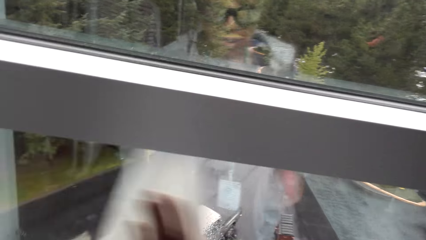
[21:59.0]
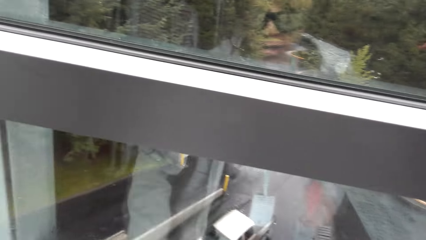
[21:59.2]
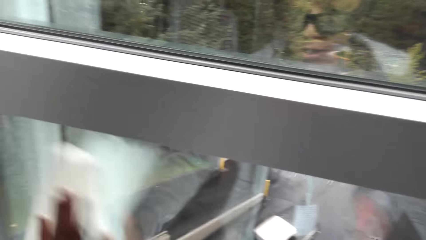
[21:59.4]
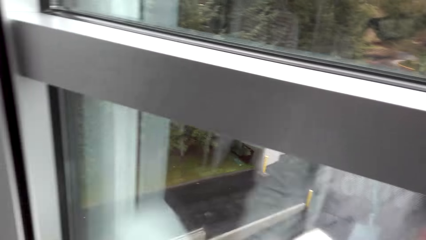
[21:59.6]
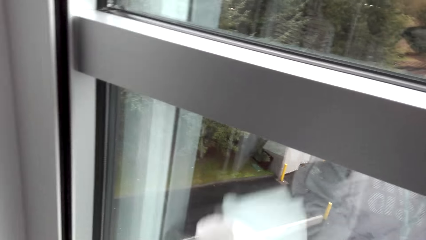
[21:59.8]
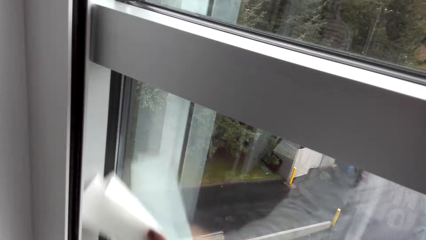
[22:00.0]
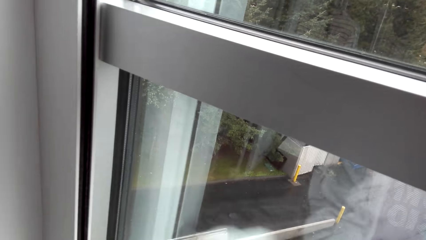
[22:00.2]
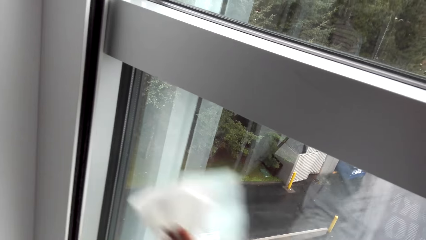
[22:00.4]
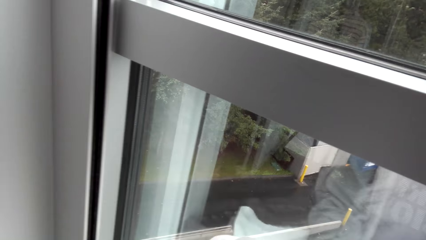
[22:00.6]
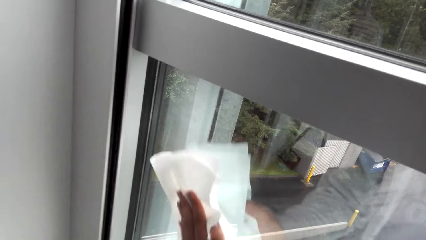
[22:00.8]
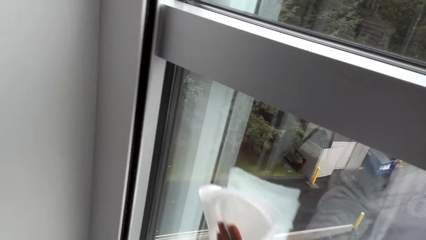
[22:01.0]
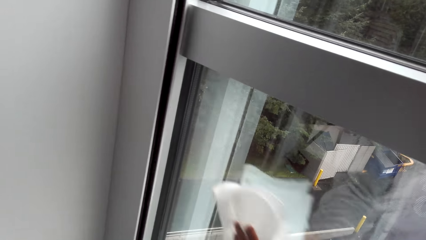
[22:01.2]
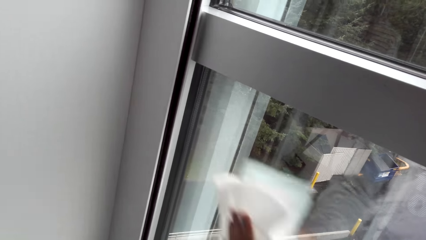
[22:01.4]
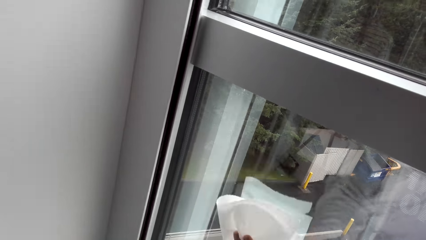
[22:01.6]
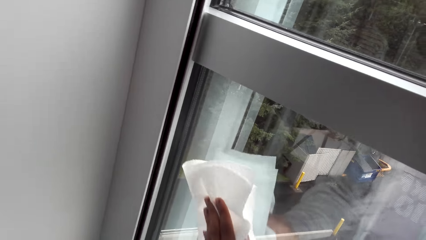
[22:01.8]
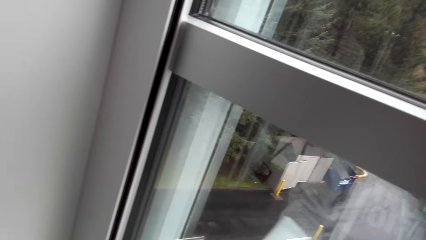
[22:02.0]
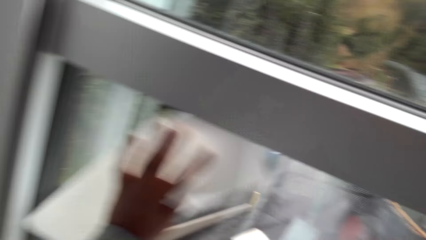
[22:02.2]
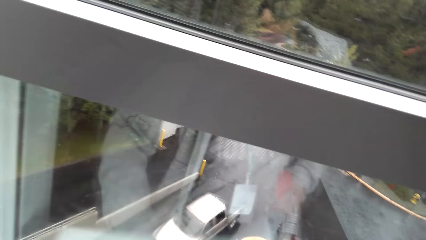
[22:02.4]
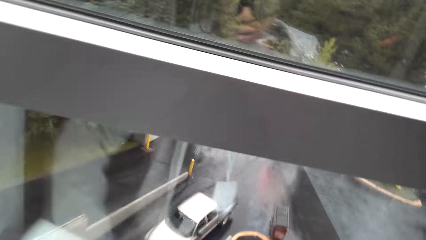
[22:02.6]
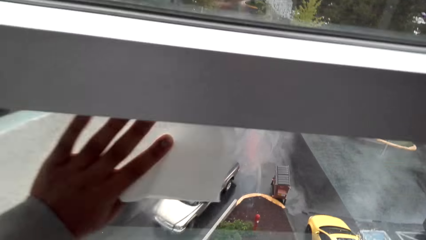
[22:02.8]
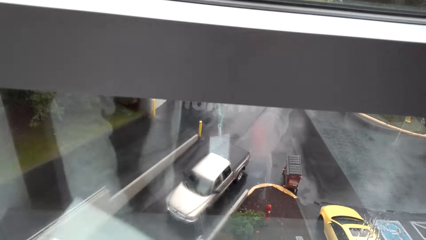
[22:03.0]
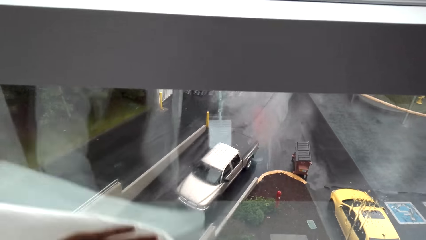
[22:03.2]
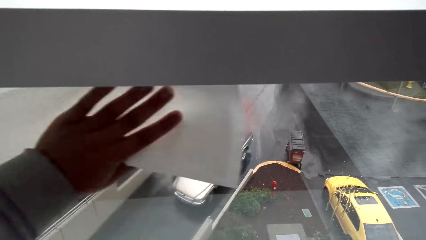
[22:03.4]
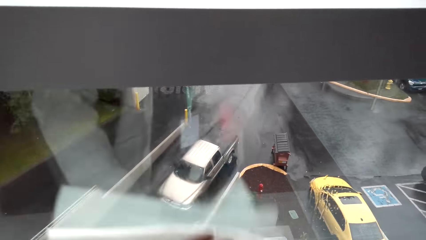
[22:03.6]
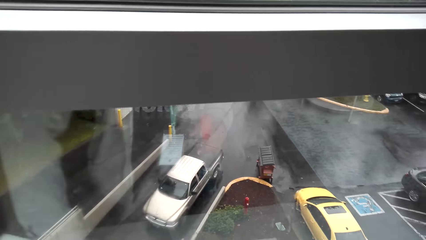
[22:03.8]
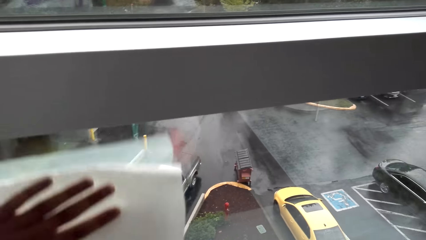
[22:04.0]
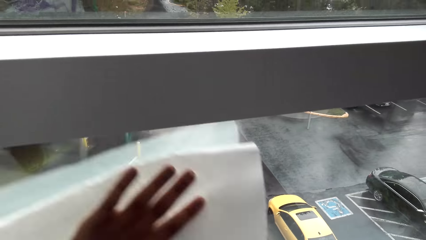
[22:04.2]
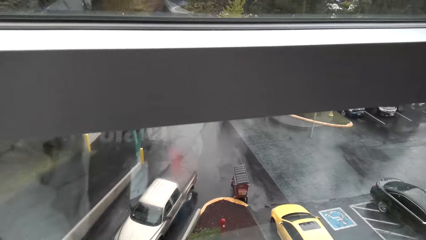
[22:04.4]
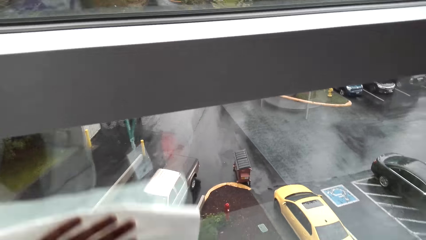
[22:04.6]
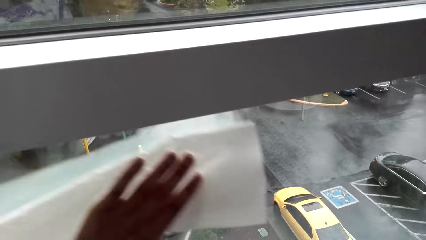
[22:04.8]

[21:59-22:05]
The camera wearer wipes the window.

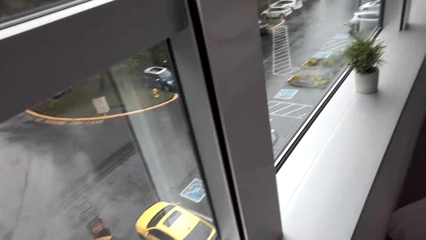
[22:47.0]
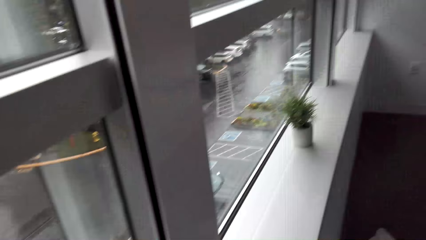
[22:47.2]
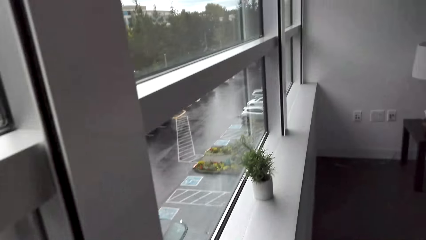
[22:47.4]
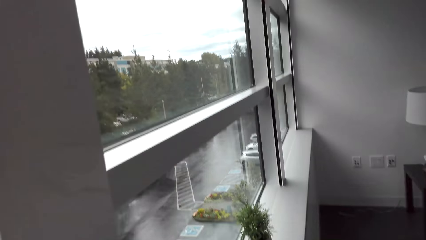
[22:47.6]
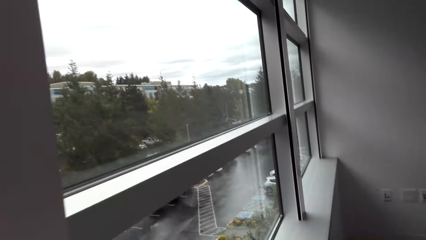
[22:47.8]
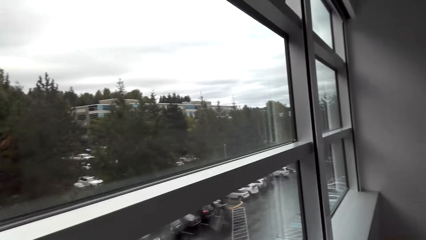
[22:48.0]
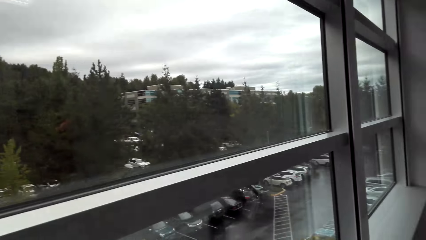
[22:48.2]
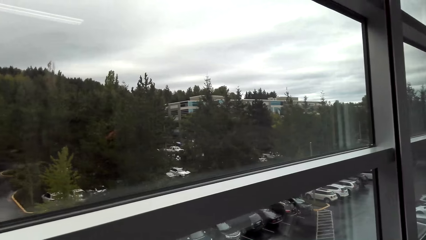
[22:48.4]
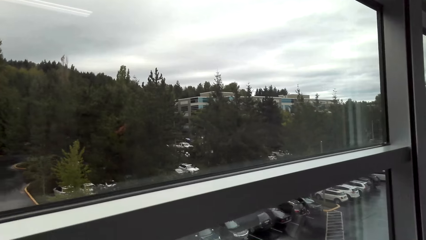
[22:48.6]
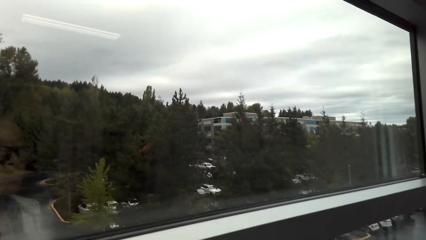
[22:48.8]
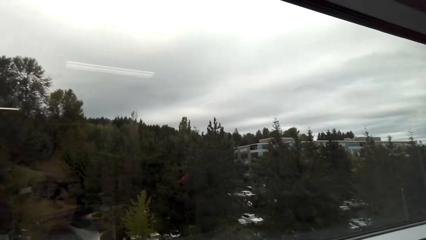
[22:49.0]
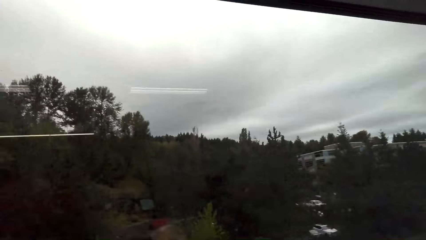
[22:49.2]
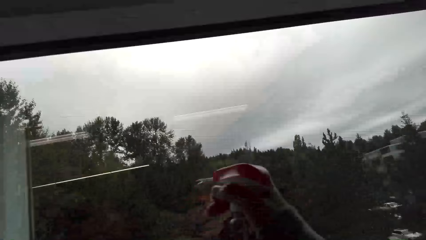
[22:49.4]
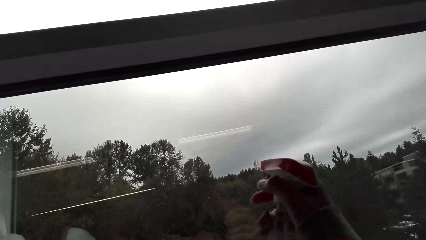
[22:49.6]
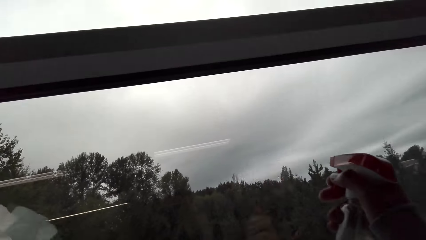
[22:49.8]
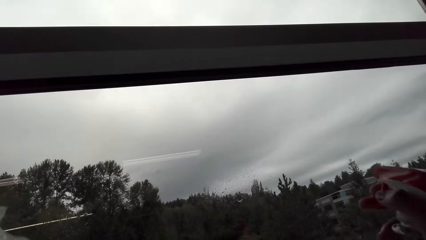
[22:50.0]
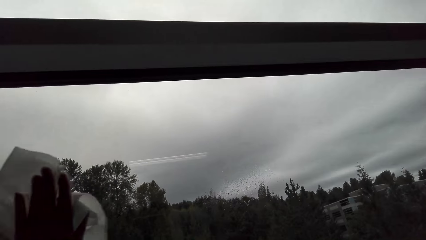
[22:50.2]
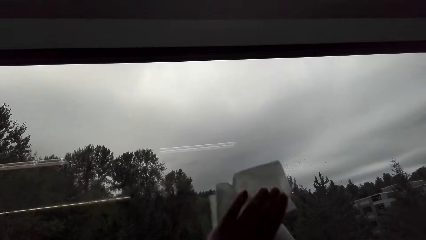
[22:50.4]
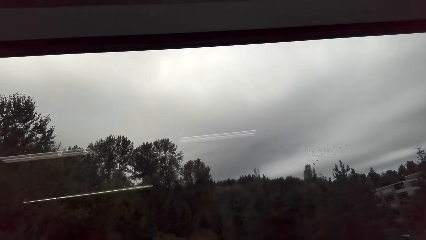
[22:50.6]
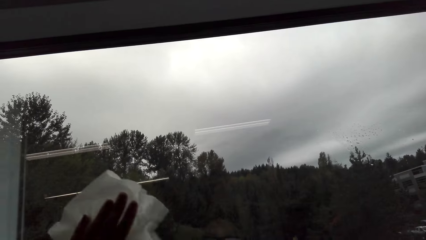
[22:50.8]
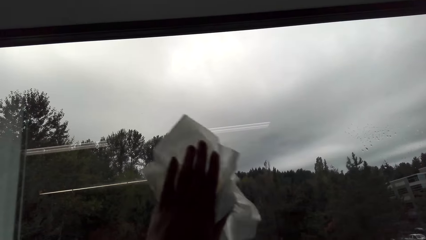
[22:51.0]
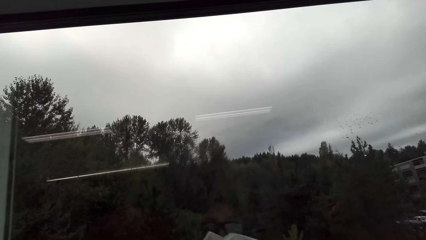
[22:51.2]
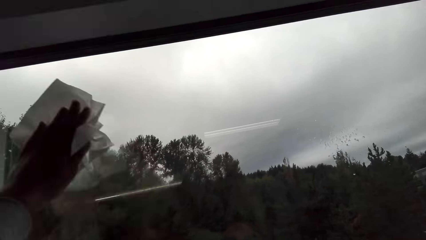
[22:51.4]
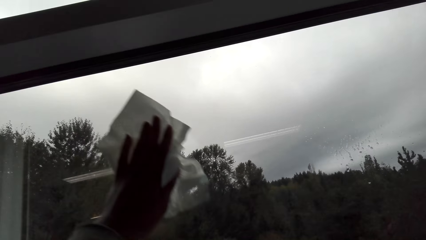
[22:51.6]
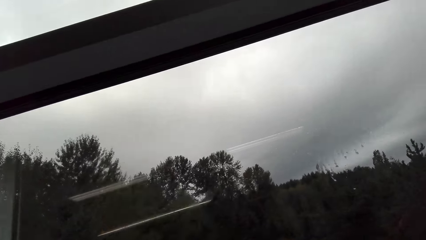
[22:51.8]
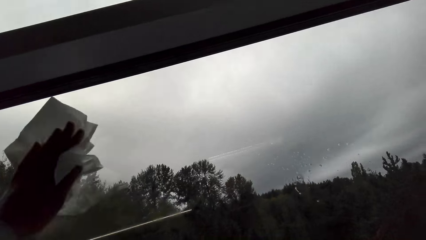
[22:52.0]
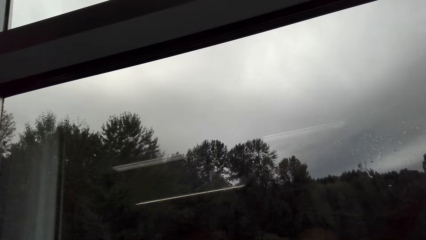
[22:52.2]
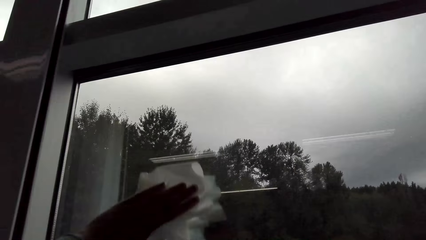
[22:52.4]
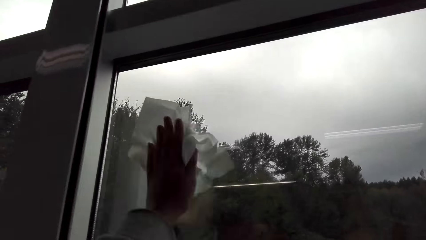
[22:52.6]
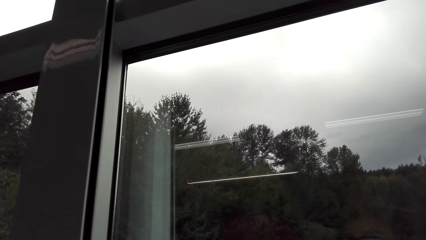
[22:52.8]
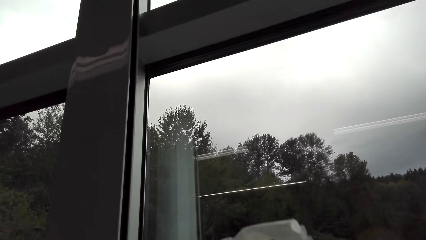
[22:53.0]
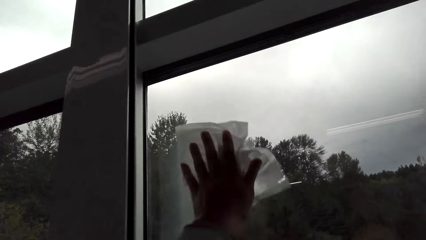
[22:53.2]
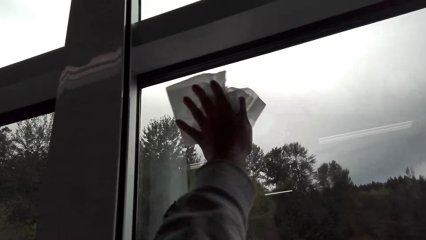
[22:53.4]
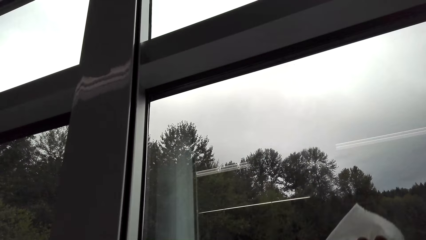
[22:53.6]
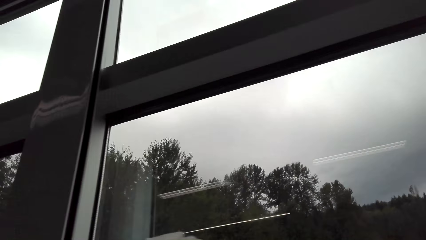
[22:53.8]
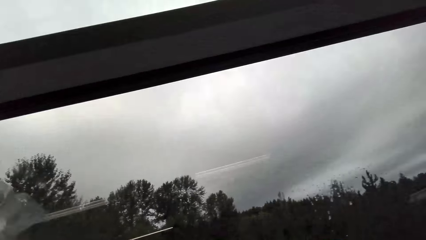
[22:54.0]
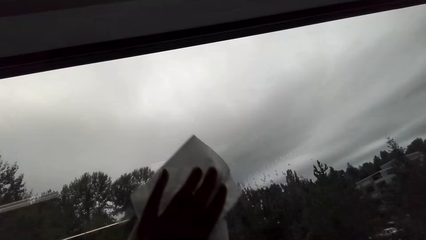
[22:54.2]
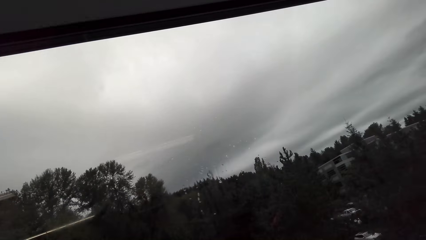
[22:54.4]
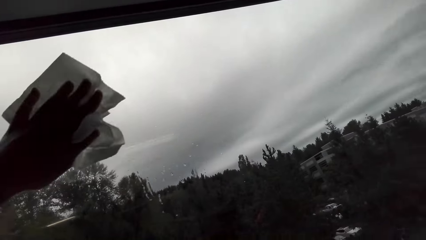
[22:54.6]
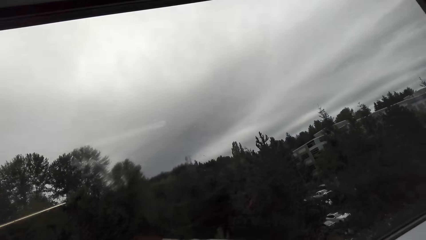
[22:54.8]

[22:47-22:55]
The camera wearer sprays cleaning detergent on the window. They wipe the windows with a tissue towel.

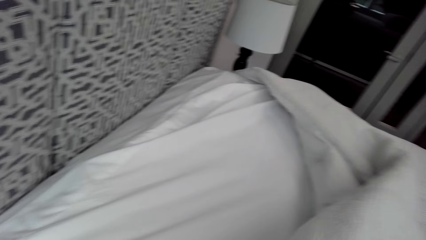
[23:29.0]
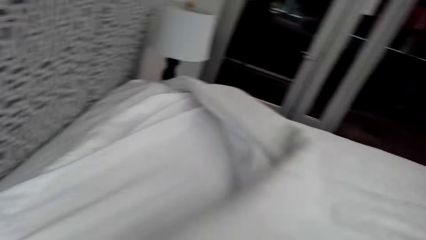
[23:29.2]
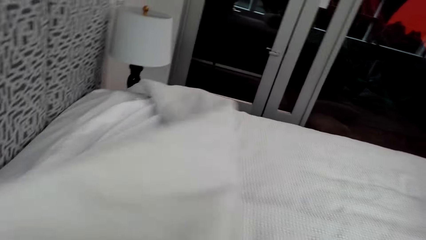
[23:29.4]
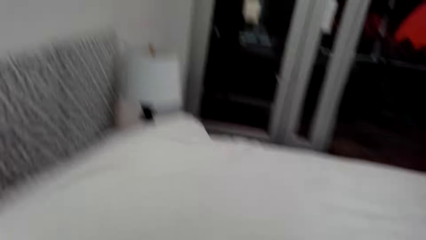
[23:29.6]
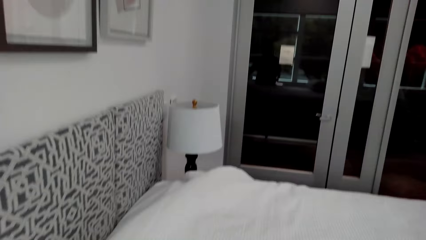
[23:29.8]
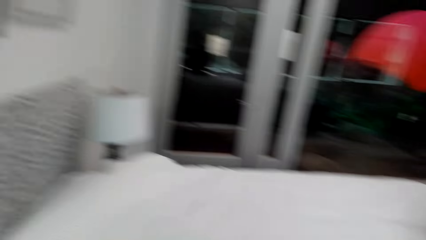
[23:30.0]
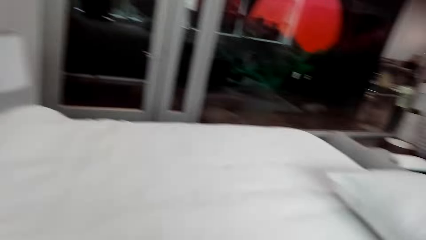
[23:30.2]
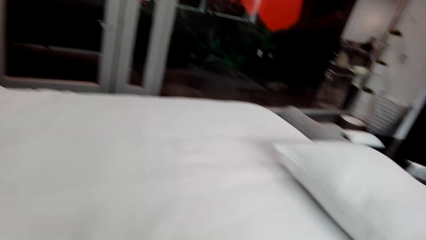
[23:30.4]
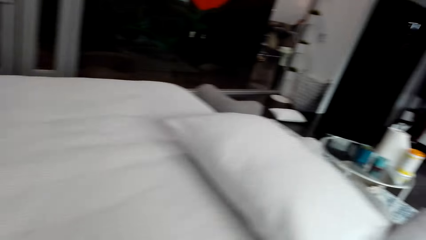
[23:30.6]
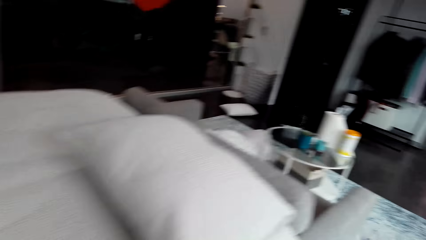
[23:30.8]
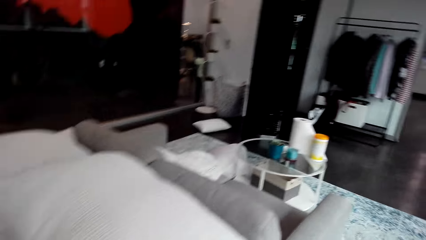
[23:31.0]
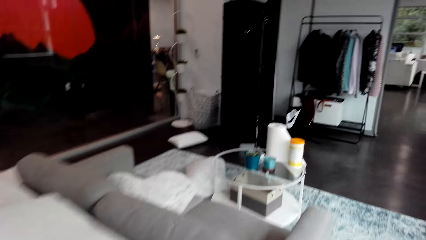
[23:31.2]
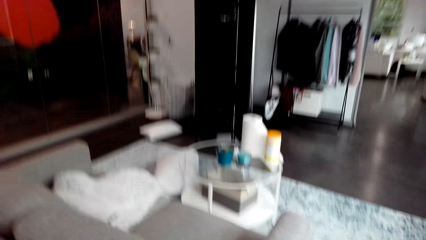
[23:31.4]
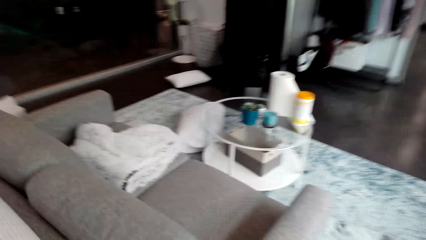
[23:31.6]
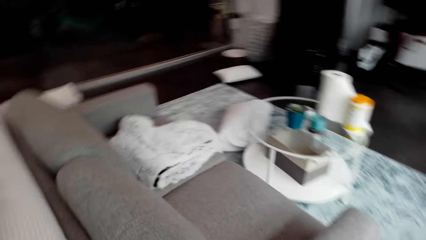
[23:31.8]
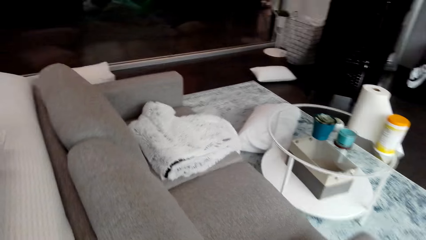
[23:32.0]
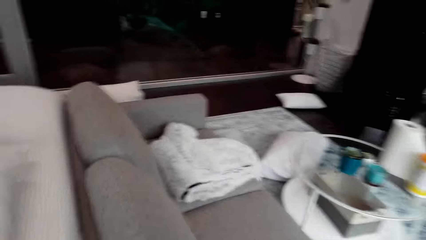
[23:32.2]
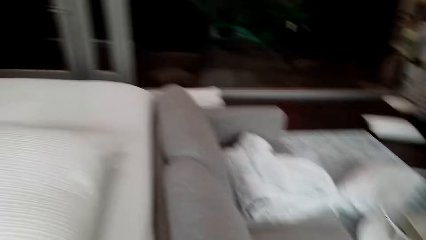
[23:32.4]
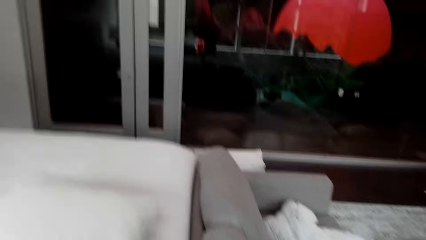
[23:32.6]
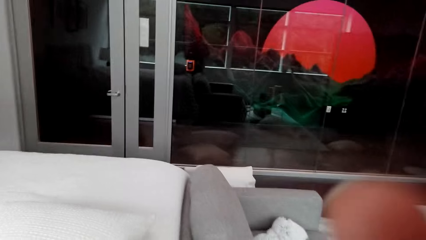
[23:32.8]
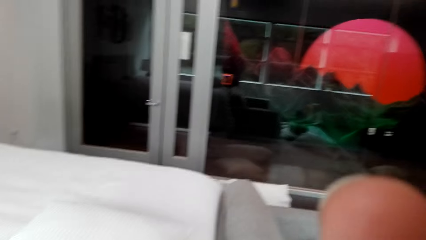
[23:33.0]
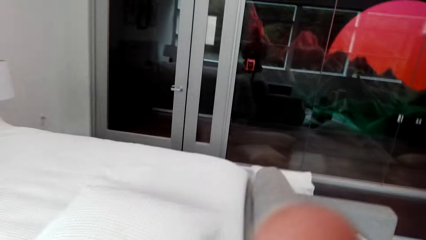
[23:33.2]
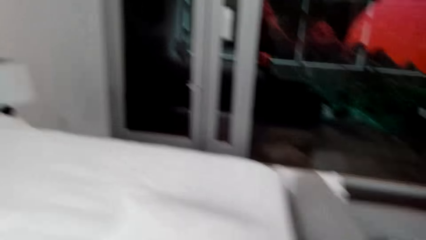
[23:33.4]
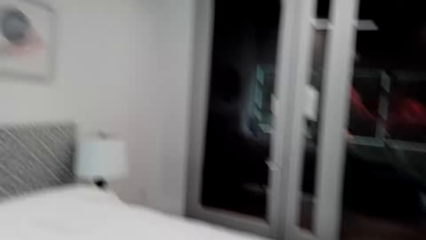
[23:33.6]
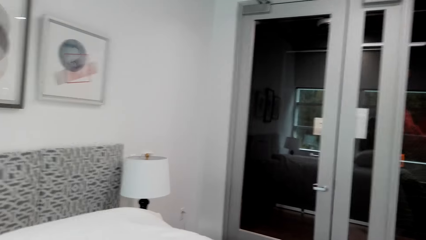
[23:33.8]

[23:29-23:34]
The camera wearer spreads the bed. They fix the camera.
